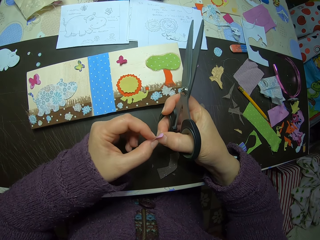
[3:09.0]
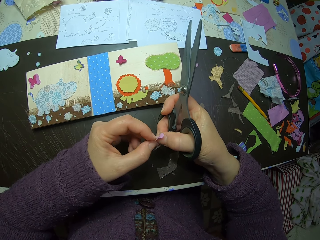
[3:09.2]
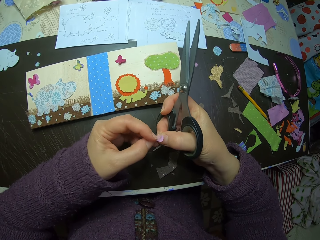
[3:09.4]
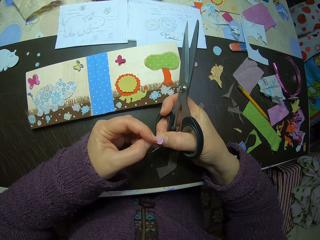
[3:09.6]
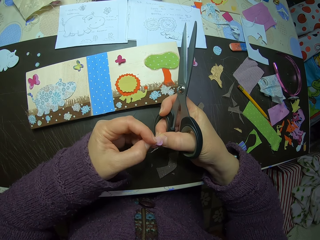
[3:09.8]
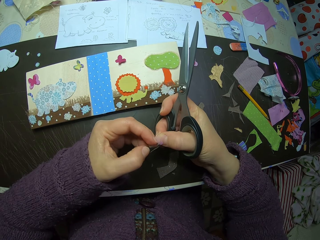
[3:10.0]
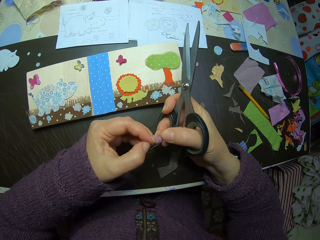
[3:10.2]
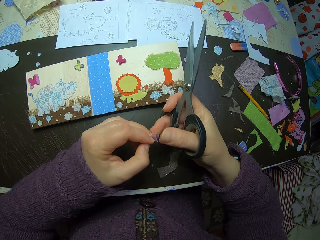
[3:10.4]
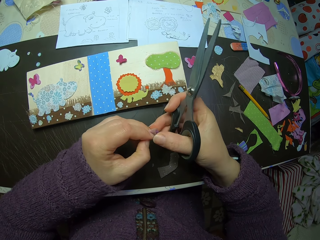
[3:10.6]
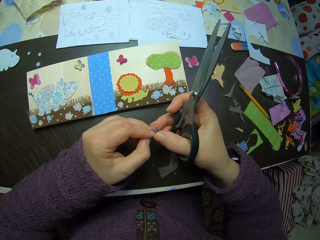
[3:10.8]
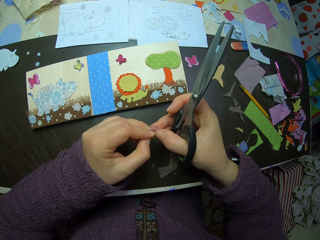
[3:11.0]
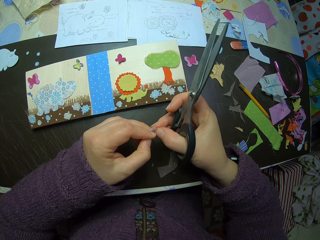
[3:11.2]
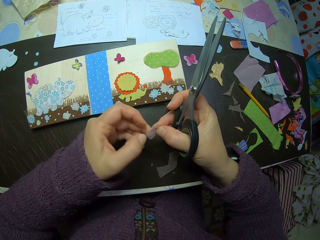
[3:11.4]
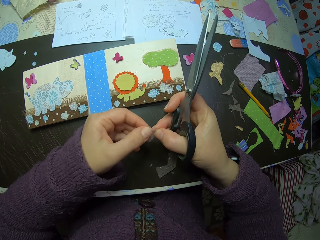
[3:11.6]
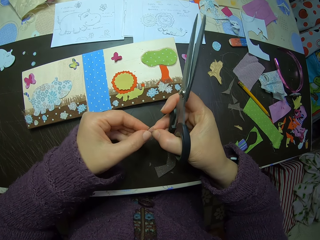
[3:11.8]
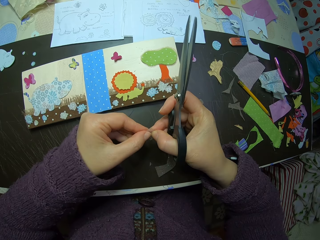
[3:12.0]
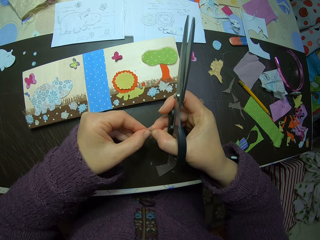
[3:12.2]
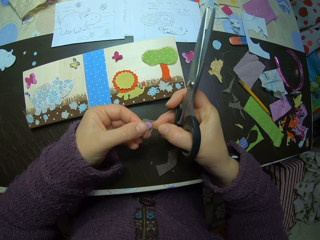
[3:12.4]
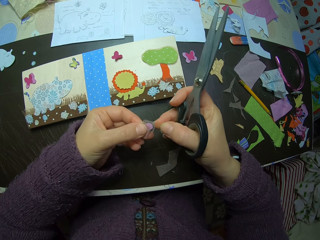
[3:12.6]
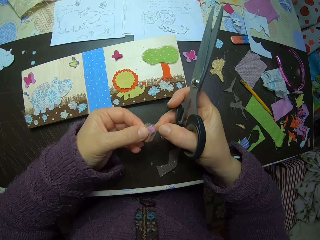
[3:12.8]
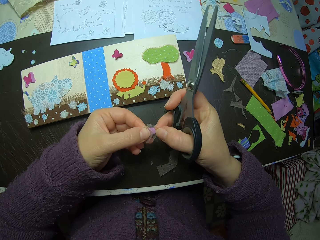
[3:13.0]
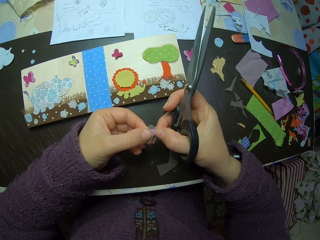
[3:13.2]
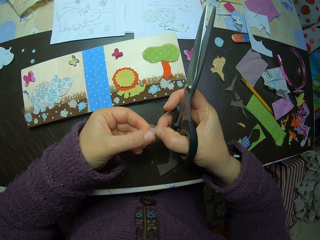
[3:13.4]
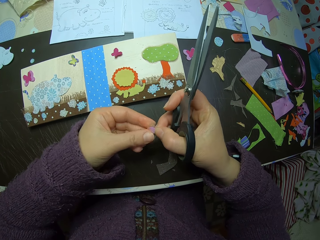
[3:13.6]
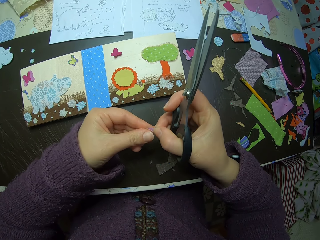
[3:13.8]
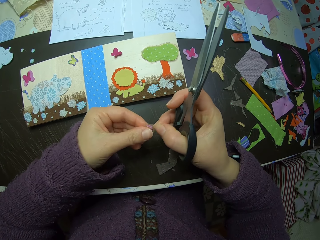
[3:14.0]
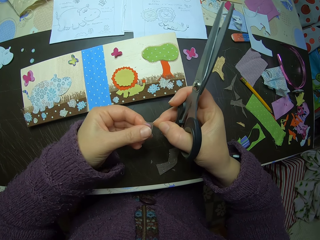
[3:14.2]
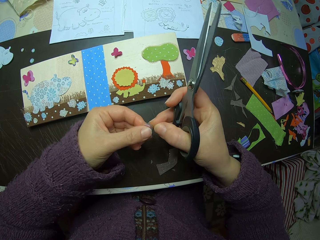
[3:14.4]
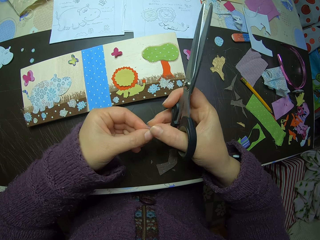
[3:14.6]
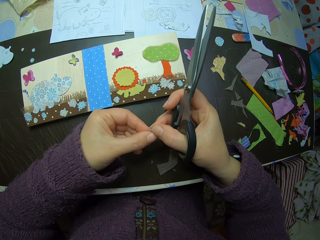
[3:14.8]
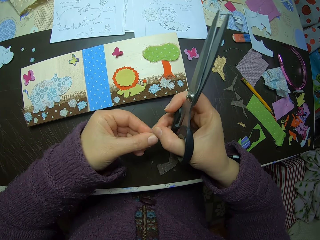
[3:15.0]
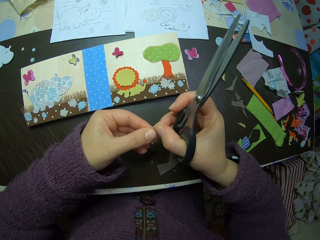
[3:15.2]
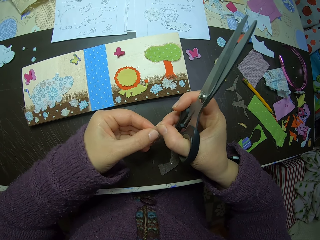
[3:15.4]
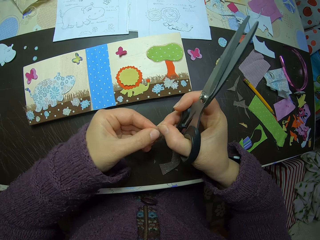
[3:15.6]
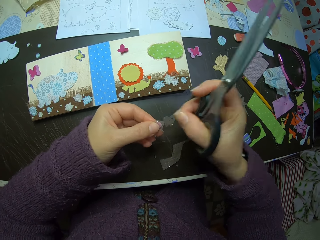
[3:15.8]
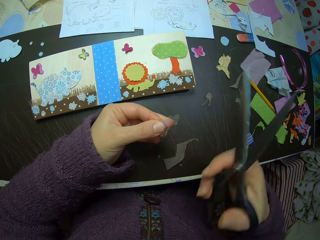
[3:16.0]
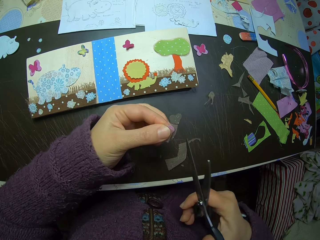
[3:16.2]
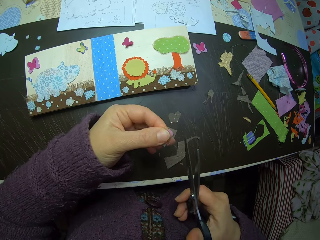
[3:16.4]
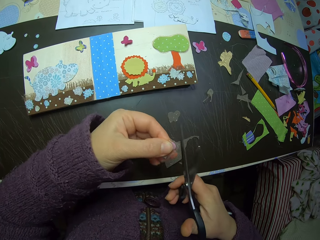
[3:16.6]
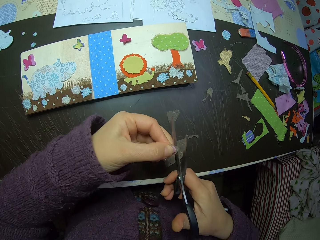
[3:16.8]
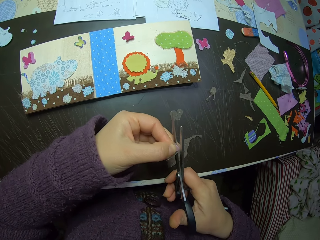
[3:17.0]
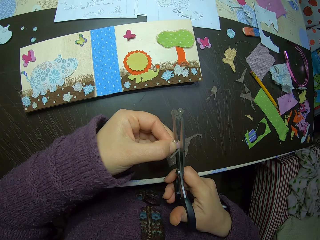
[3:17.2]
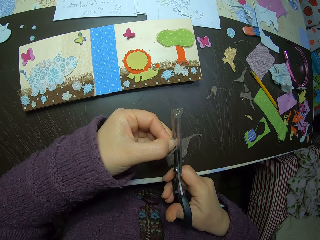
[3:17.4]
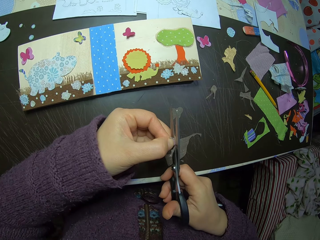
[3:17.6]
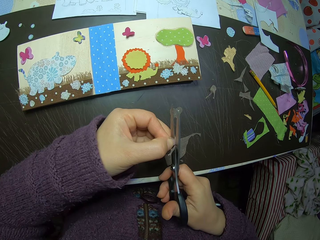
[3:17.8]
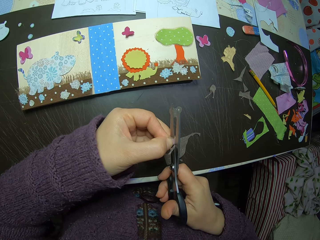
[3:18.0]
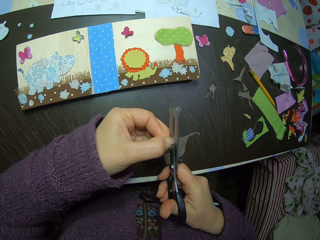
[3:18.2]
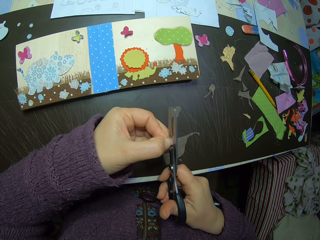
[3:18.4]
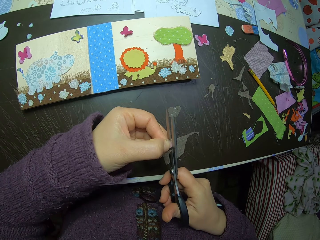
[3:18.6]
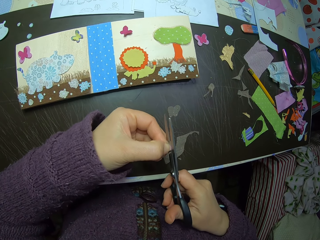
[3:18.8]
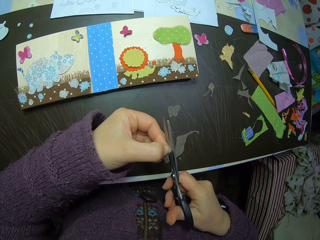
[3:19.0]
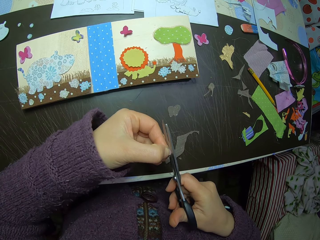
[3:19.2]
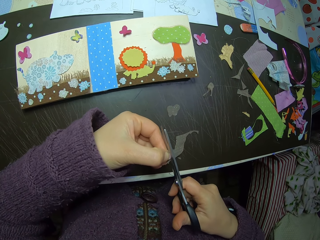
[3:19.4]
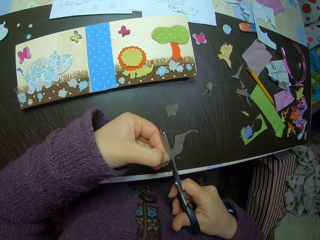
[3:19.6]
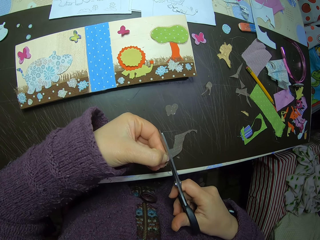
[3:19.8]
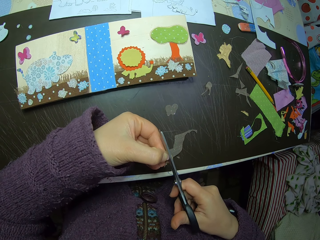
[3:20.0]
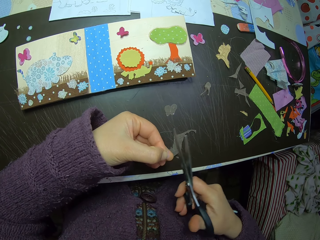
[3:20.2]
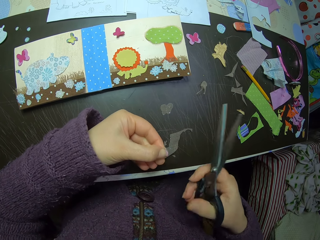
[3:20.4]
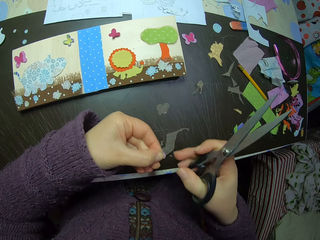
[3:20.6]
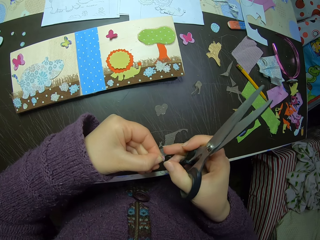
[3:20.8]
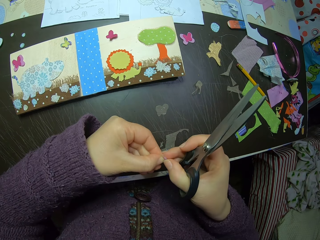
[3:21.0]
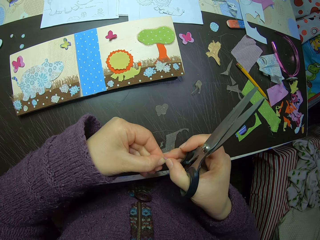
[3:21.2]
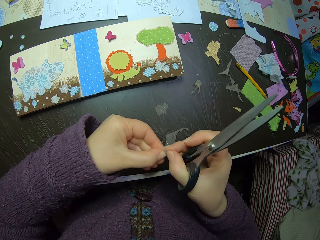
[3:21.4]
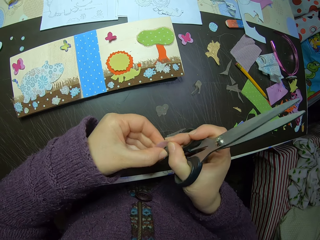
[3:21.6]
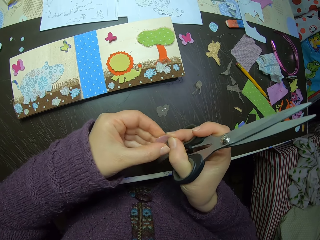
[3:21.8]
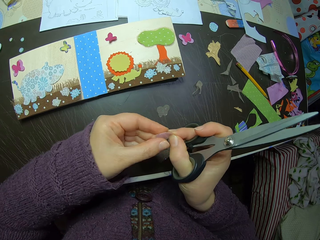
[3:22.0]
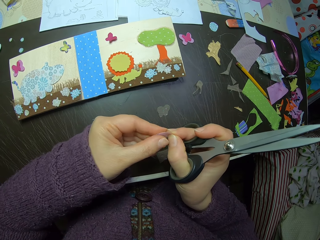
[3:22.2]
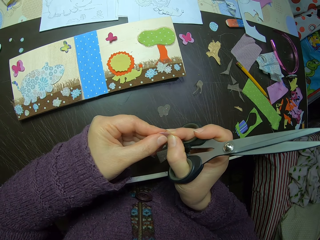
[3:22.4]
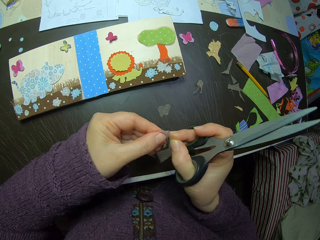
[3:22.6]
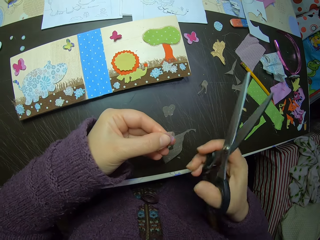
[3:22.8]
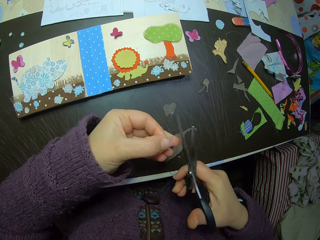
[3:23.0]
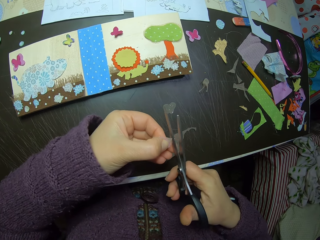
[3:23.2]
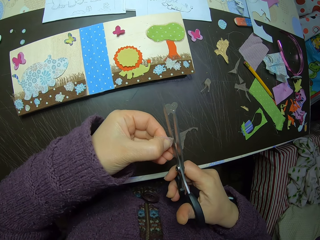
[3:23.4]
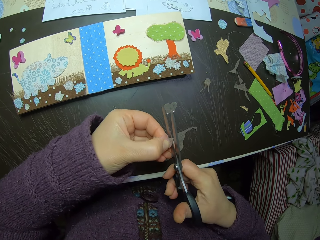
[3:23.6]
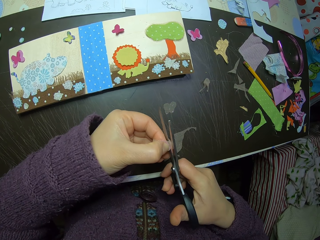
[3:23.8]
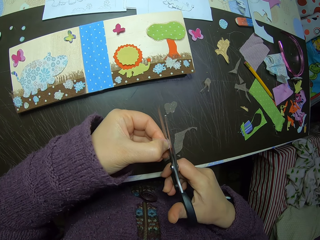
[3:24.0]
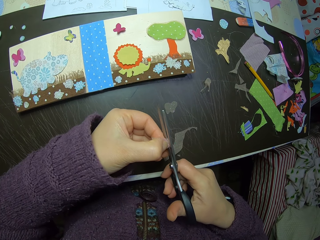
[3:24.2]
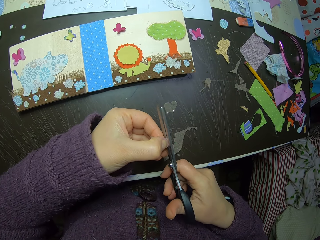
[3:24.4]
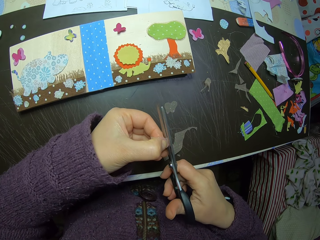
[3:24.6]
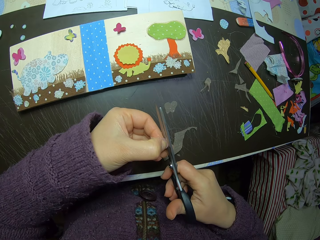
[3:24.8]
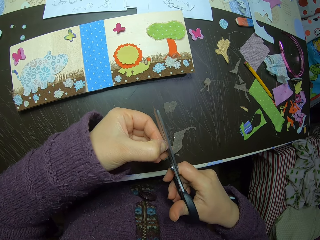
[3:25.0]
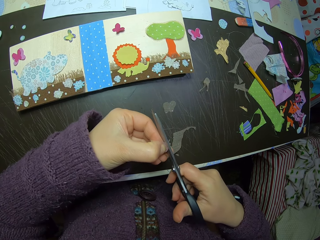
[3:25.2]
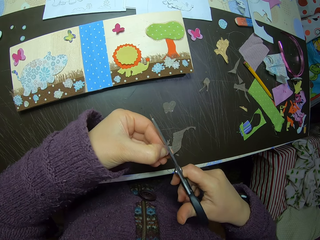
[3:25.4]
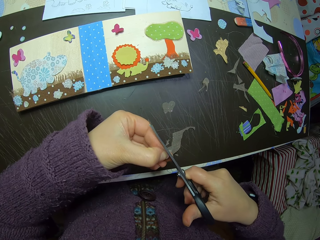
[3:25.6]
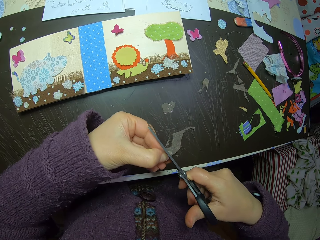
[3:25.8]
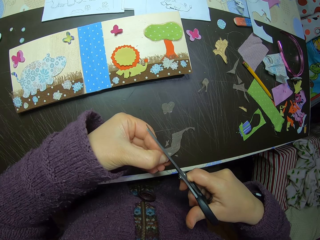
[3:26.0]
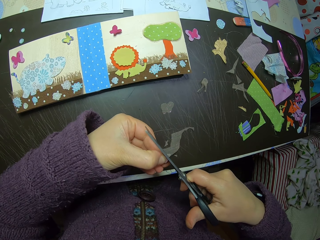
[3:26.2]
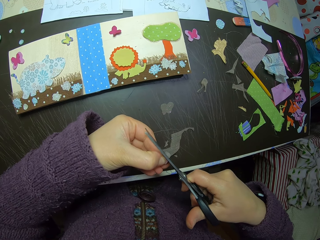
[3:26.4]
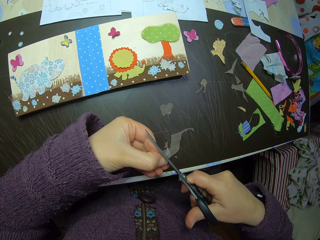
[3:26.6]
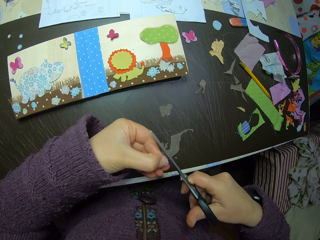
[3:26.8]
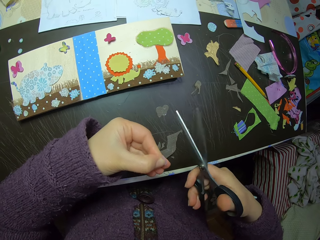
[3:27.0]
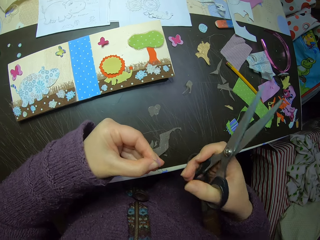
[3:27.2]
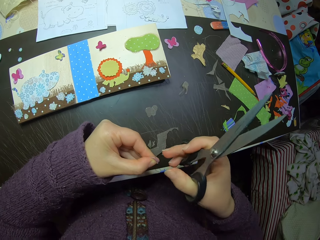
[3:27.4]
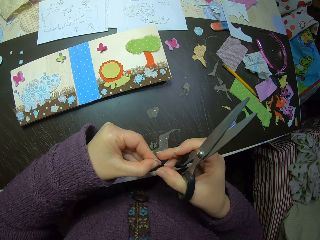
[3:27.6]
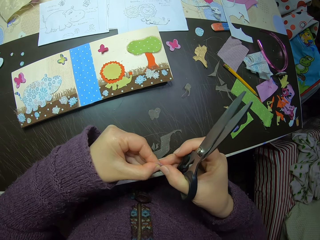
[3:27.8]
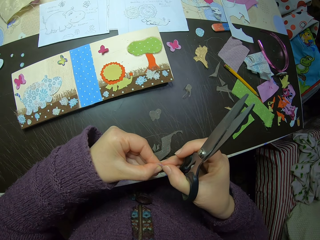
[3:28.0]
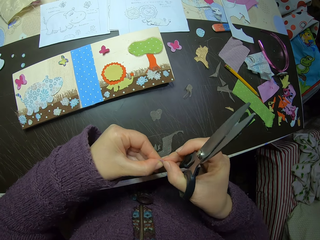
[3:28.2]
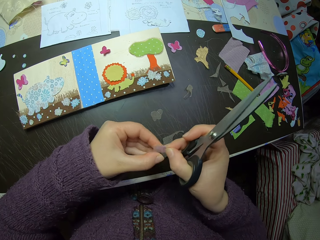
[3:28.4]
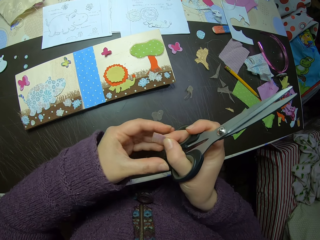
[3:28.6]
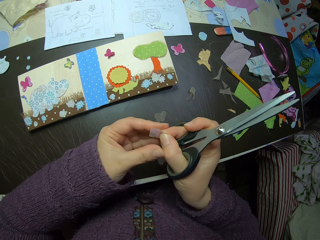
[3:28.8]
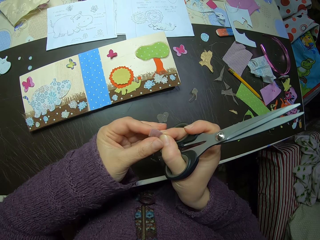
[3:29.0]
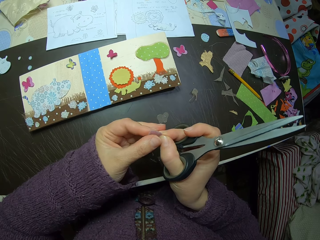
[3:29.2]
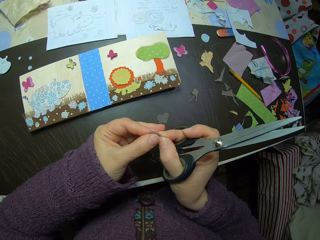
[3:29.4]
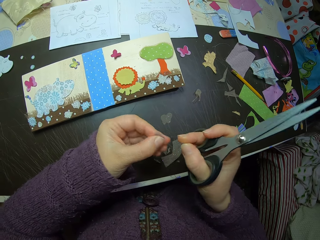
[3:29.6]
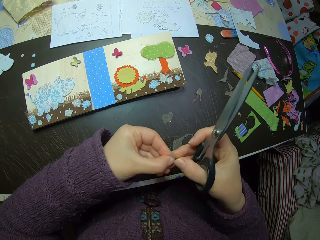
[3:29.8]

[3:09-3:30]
The camera wearer folds the fiber material or sticker. They keep cutting the fiber material. They adjust the sticker and the paper. They cut the paper to a small piece.
